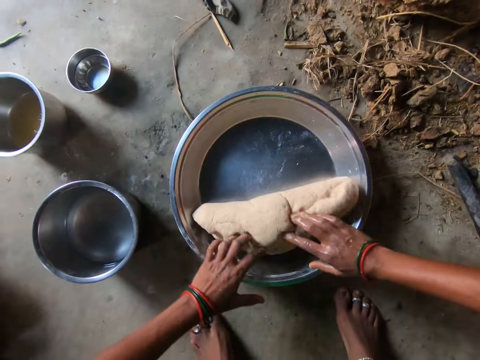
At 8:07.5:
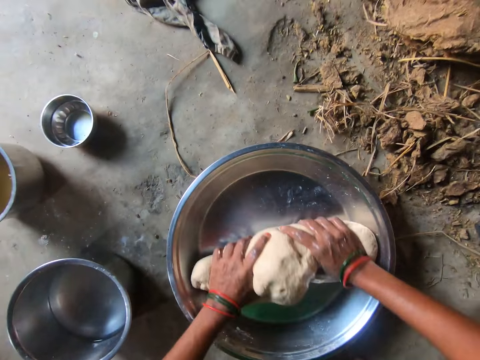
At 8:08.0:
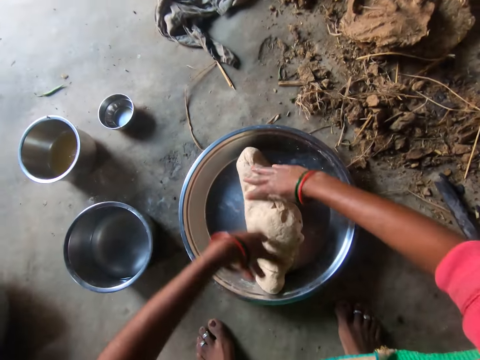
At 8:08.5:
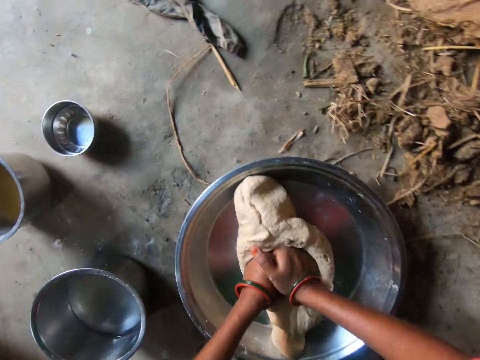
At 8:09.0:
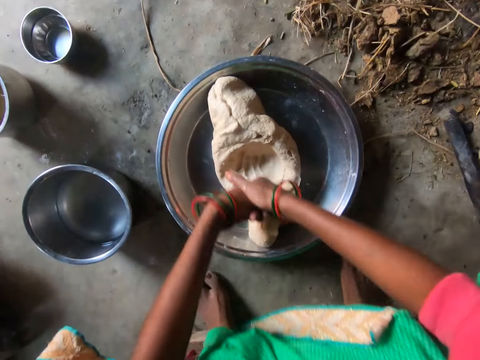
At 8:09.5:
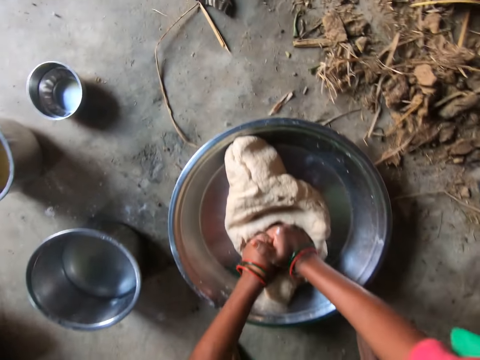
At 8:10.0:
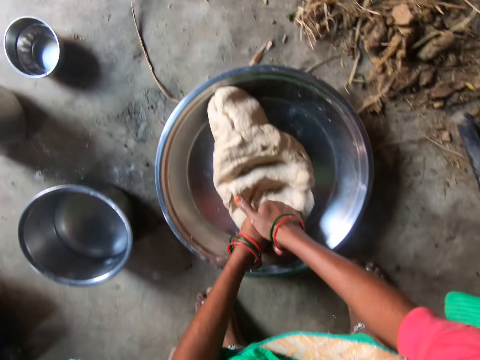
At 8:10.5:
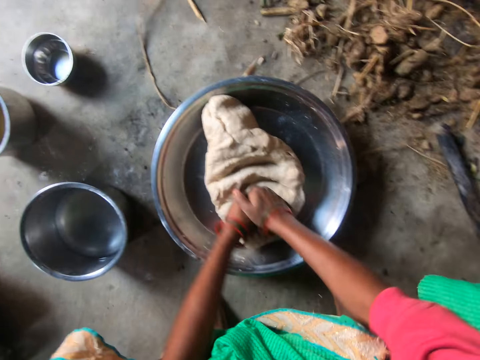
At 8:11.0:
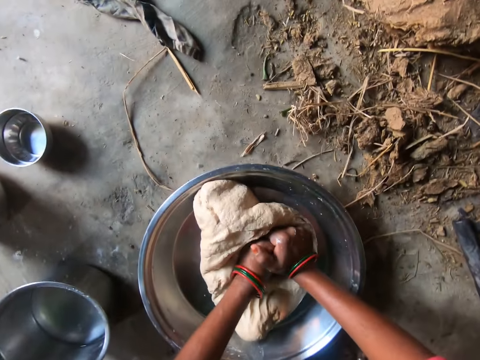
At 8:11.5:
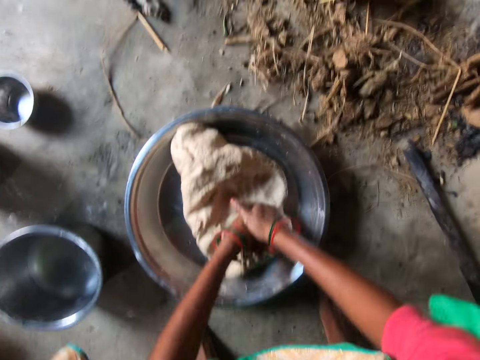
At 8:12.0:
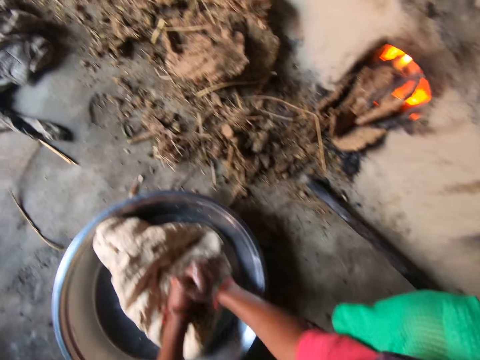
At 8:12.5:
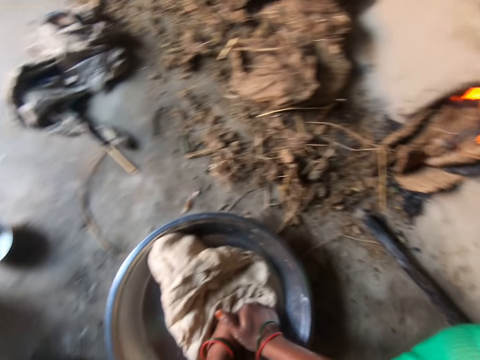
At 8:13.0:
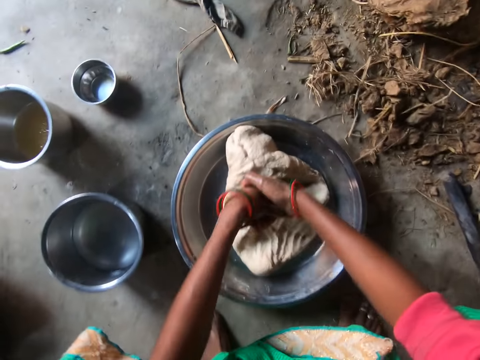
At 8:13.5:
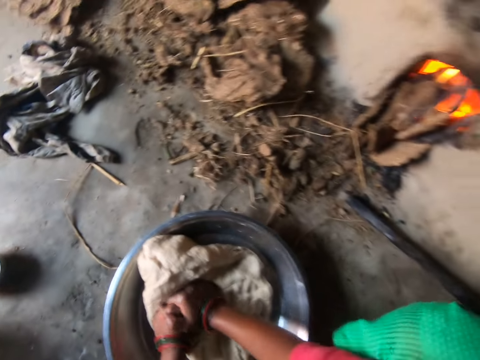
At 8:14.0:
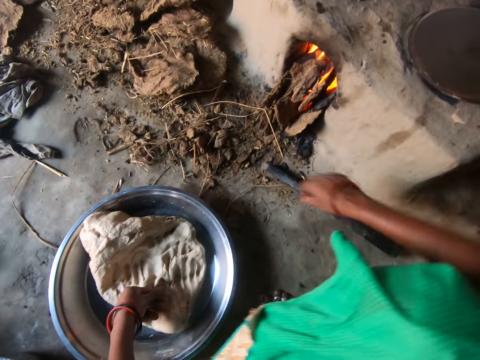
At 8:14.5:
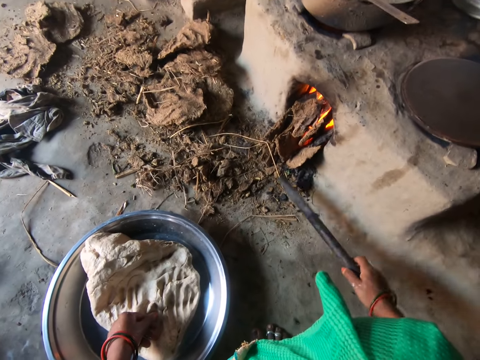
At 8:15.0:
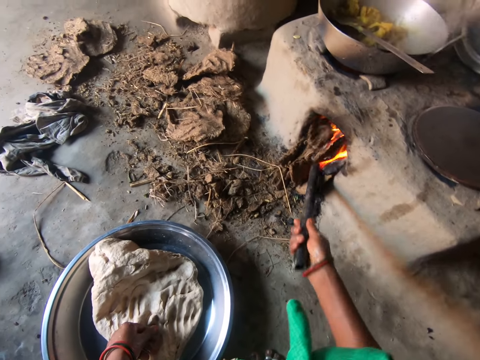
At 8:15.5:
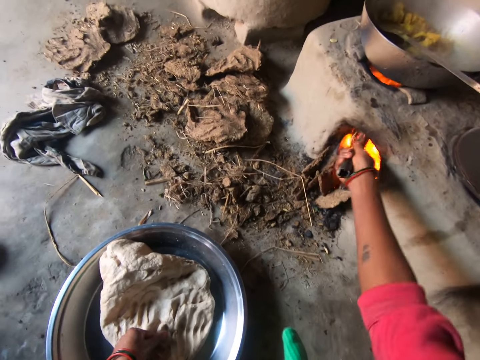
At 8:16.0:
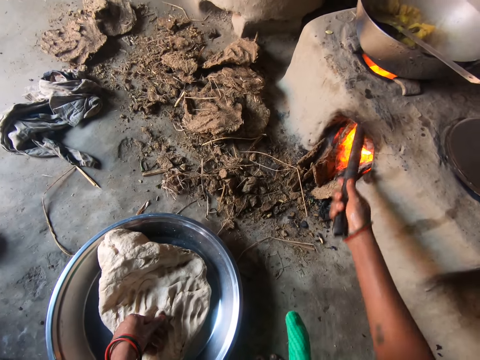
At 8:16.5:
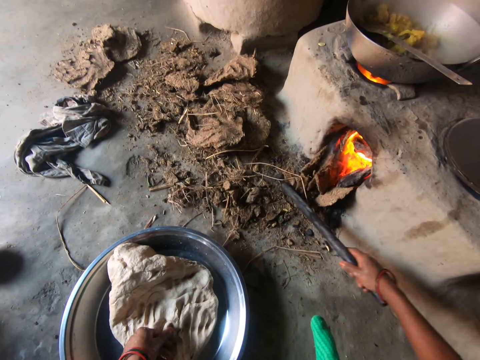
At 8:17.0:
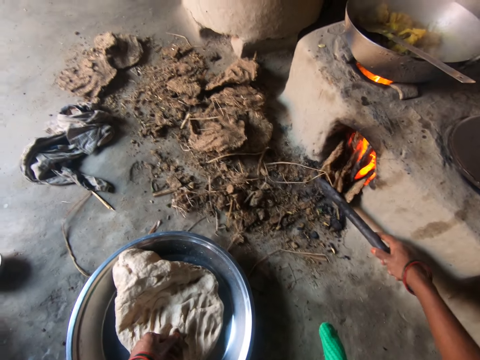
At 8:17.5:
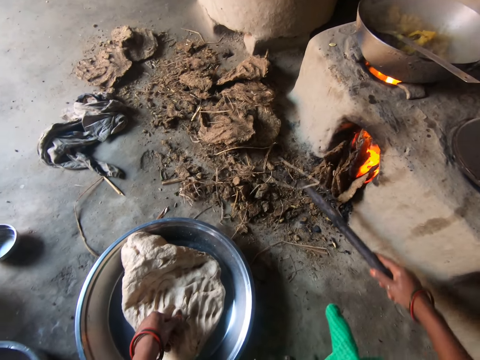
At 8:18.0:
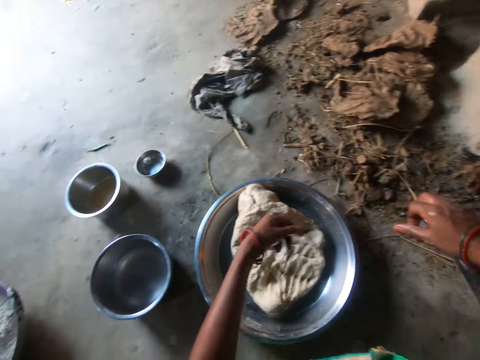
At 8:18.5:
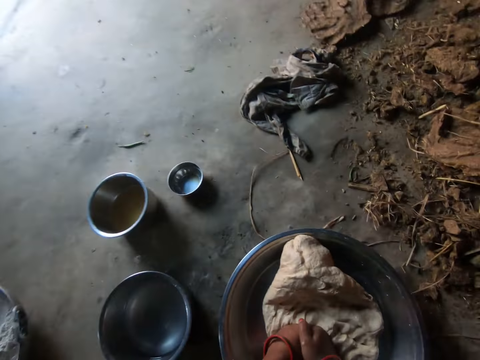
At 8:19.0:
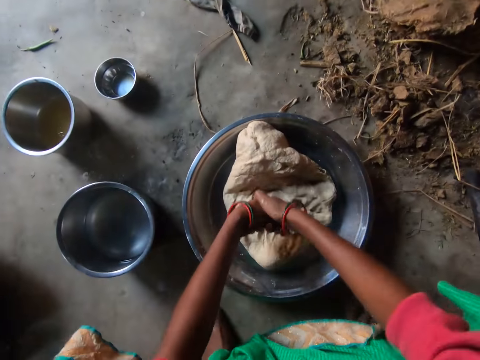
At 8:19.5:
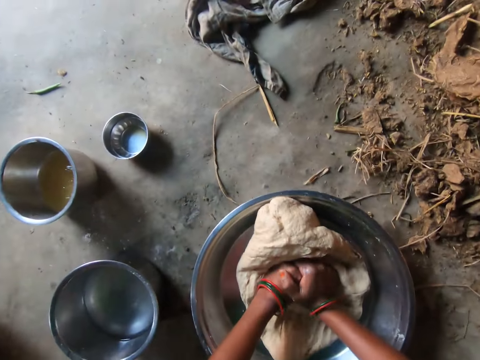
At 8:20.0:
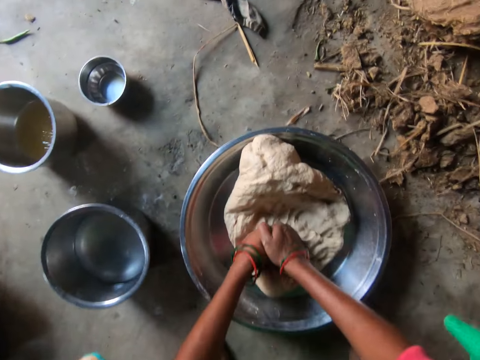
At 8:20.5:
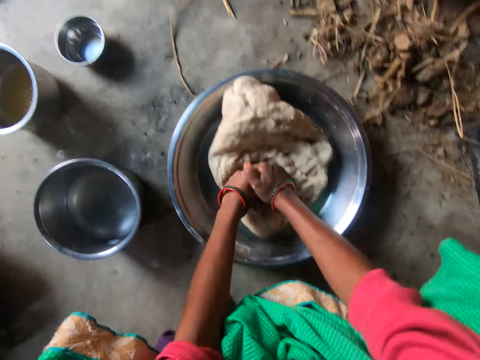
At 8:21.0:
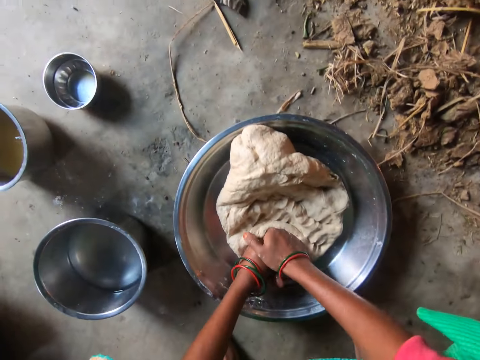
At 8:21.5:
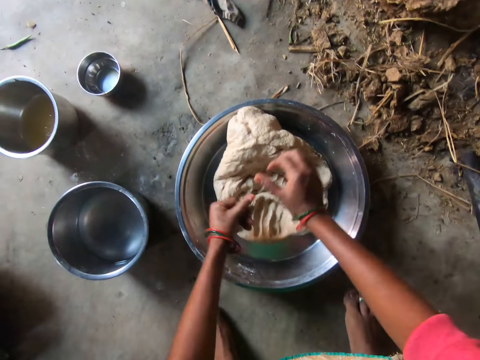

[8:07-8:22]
The camera wearer kneads dough in the bowl with both hands. She picks up a rod from the floor with her right hand. She adjusts the wood in the stove with the rod in her right hand. She pushes the firewood into the fireplace. She drops the rod on the floor with her right hand. She kneads the dough in the bowl with both hands.

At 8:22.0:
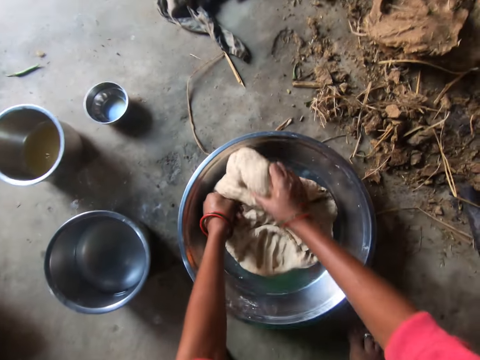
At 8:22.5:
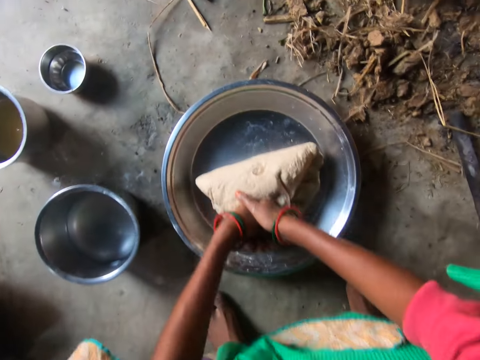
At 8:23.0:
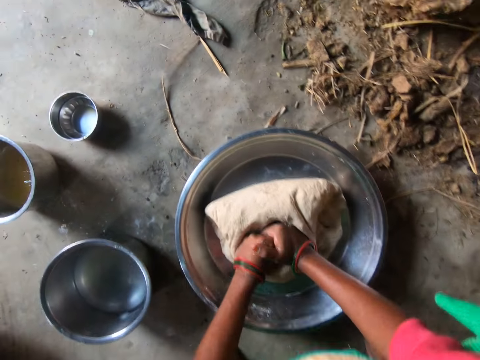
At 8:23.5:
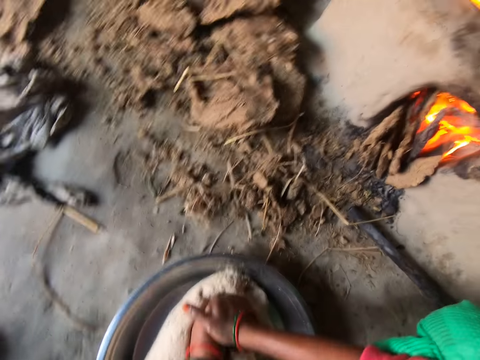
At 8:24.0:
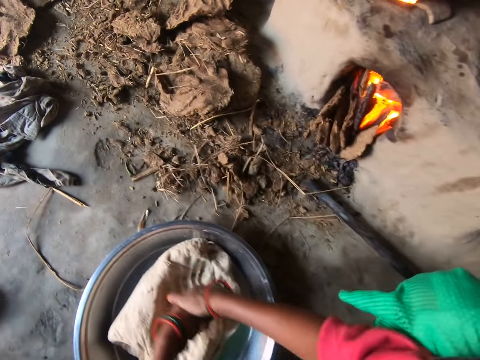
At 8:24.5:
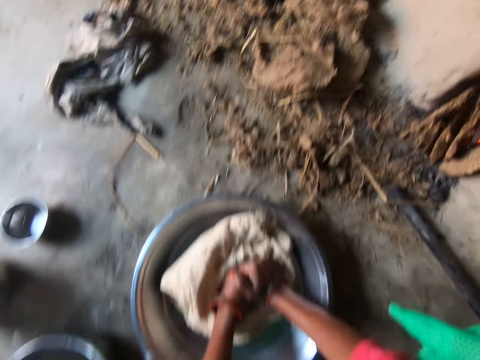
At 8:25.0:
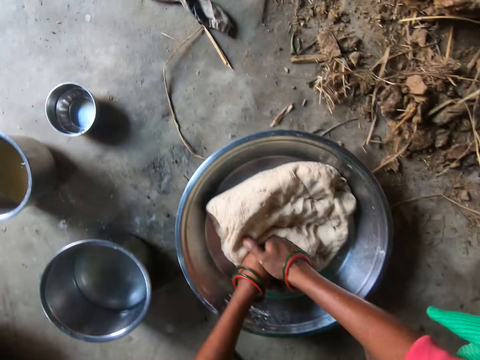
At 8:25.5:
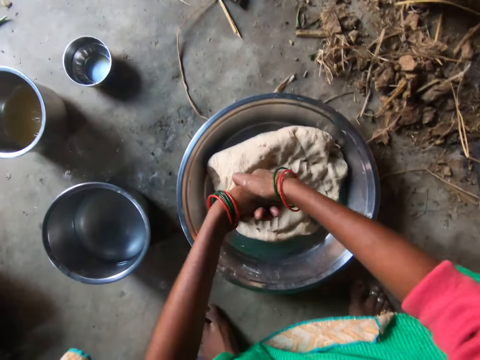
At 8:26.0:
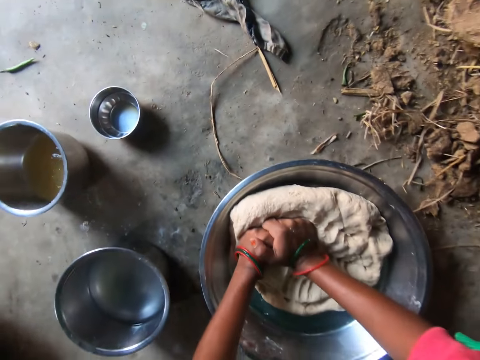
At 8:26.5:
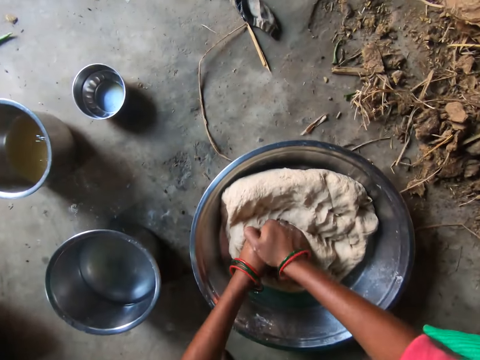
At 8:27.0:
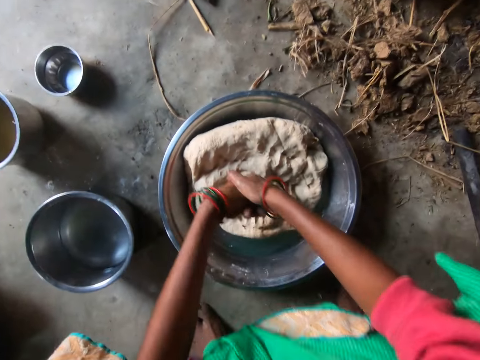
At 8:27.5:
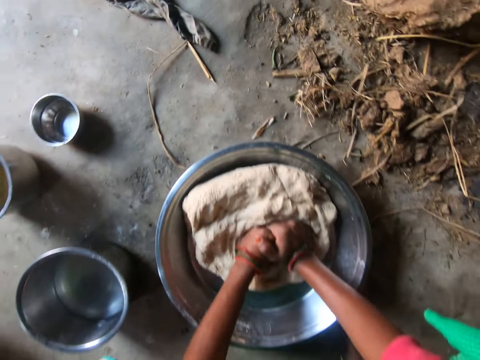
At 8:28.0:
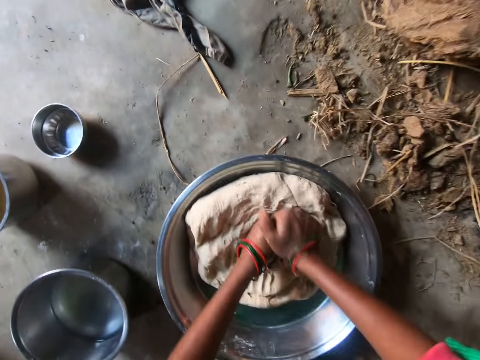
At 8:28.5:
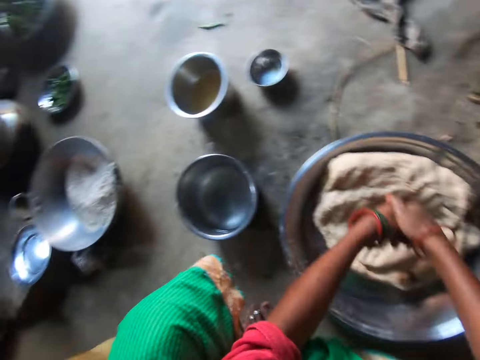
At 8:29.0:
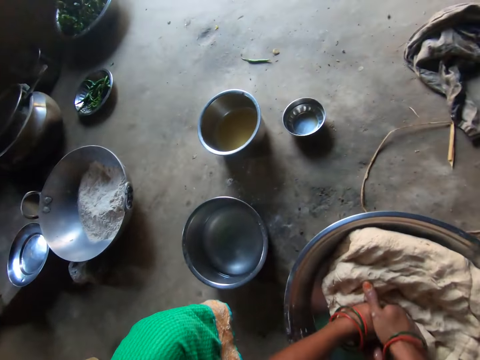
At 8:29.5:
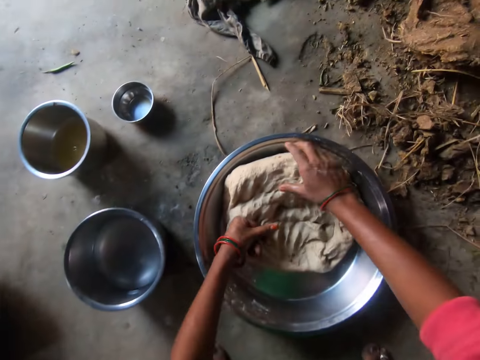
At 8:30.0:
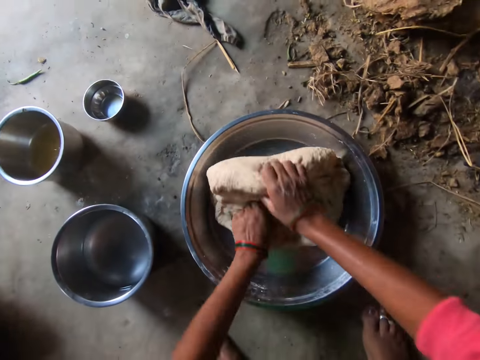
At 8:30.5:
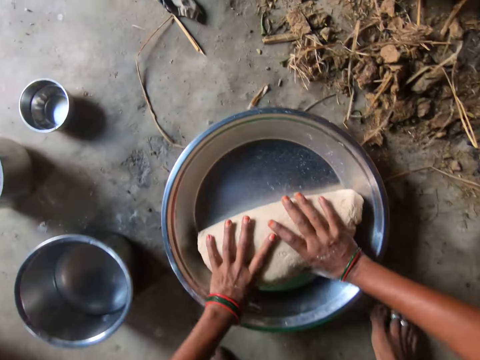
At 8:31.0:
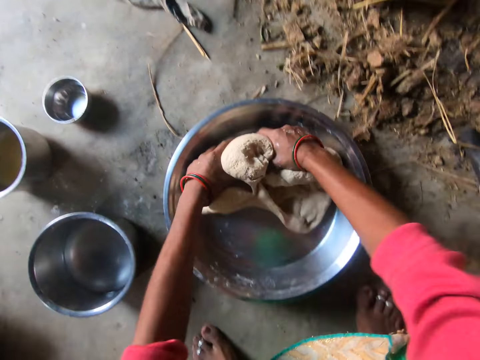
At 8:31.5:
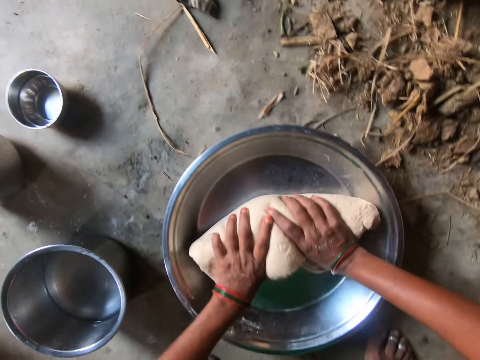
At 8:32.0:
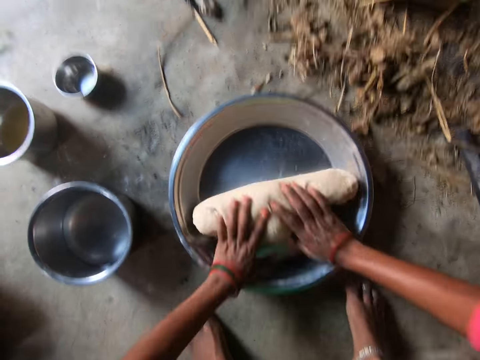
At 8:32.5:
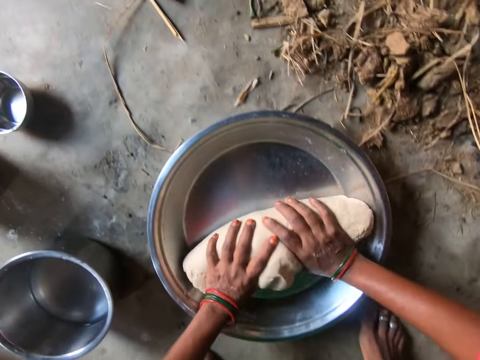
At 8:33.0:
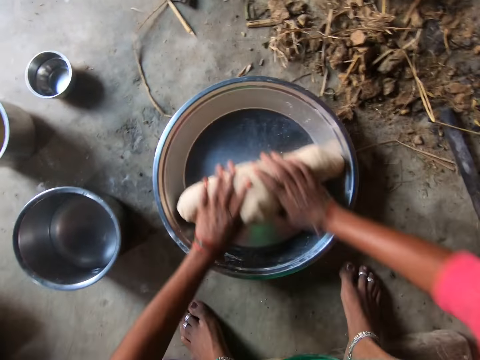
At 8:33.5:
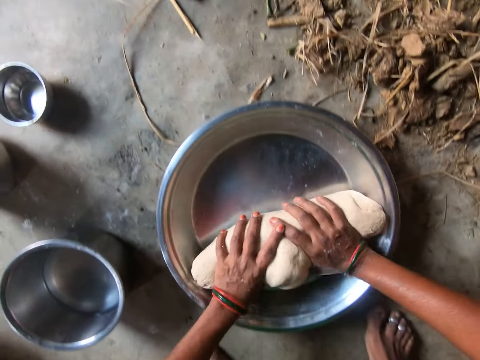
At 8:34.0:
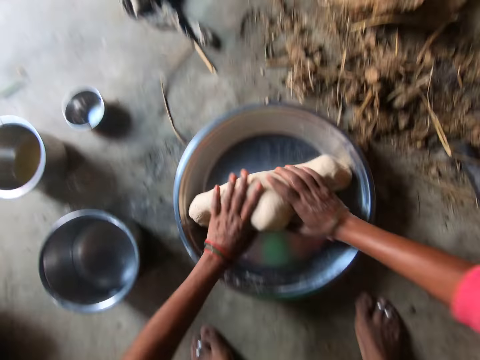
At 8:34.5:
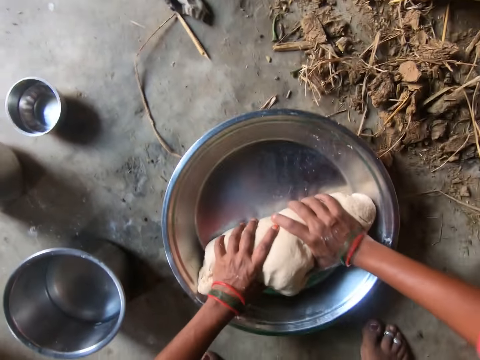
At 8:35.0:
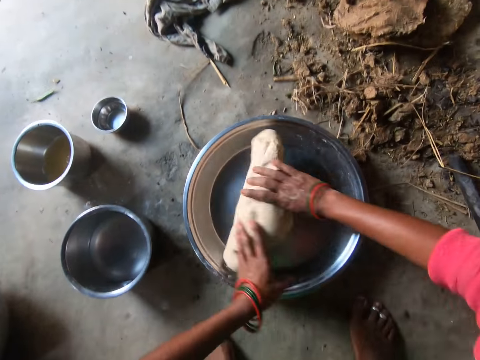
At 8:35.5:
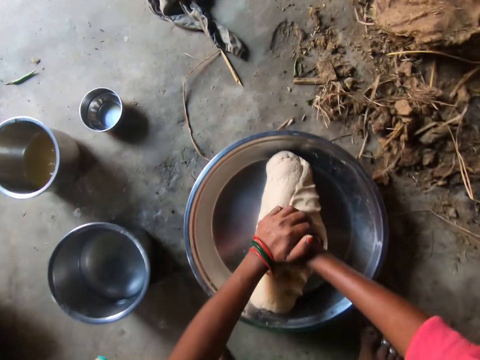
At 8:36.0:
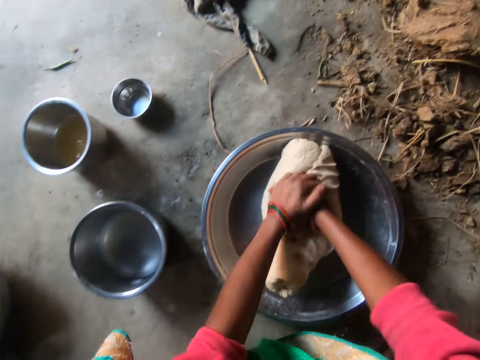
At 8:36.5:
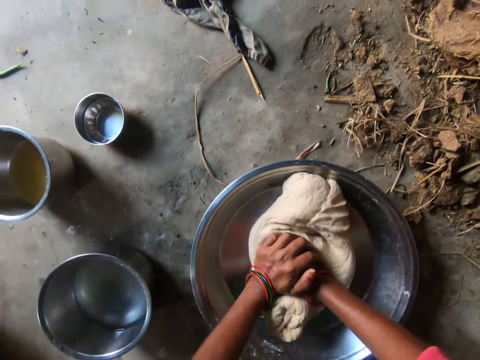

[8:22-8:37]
The camera wearer turns the dough. They knead the dough. They turn the dough. They knead the dough.
